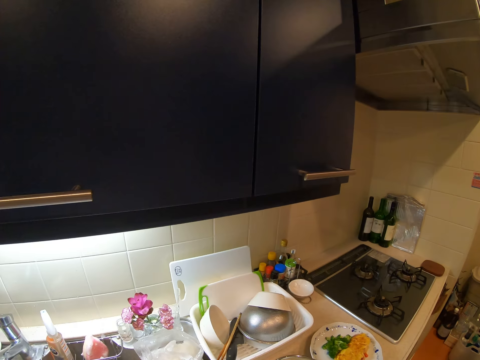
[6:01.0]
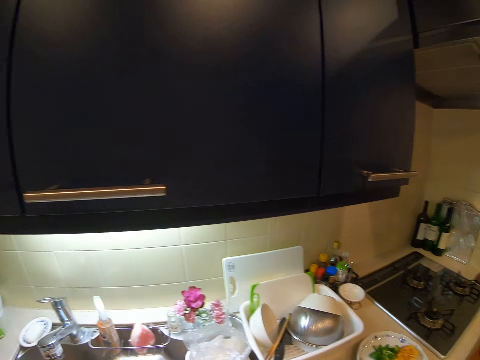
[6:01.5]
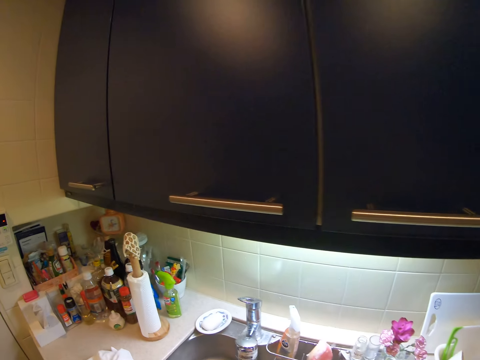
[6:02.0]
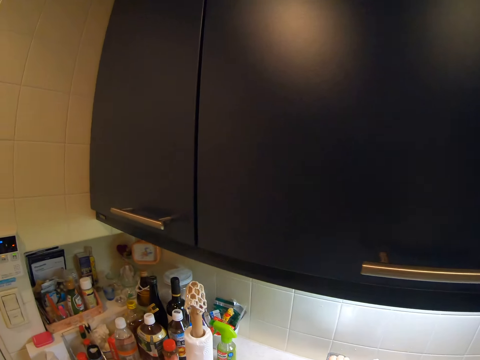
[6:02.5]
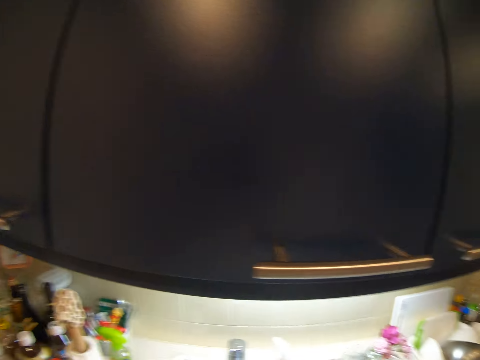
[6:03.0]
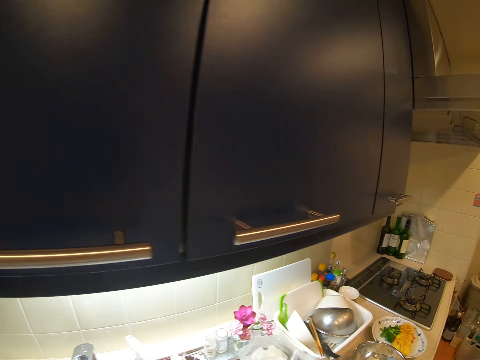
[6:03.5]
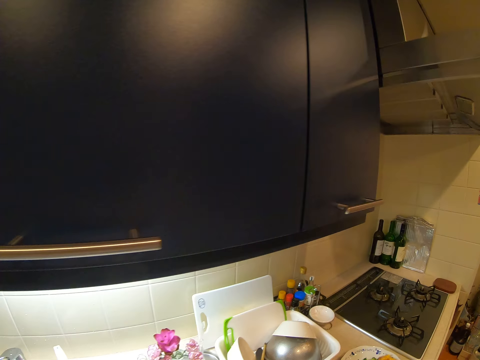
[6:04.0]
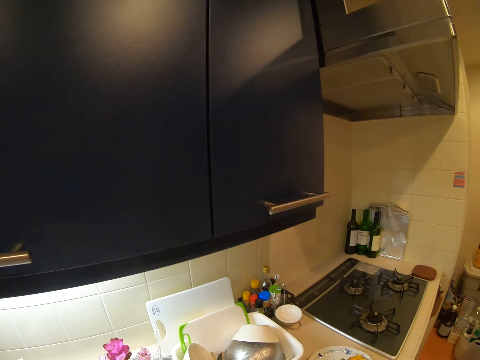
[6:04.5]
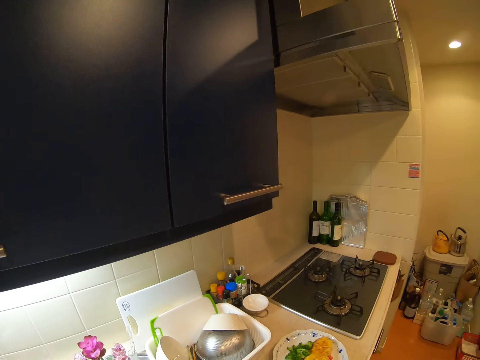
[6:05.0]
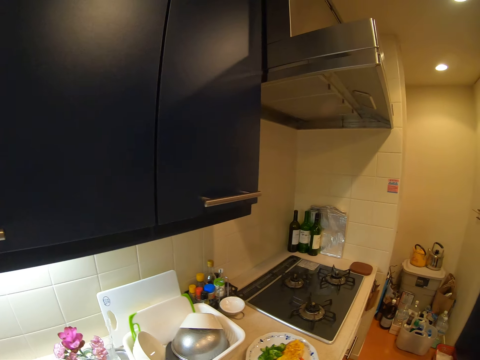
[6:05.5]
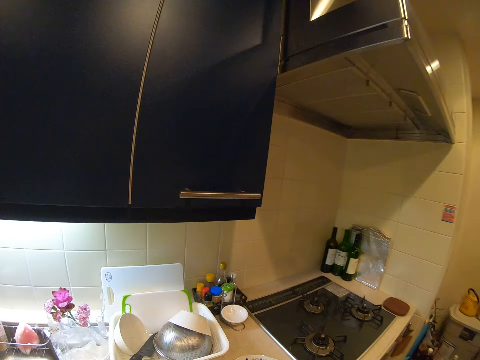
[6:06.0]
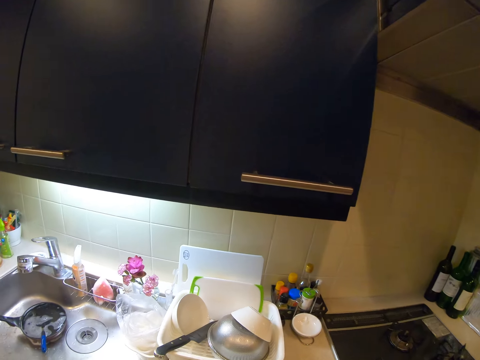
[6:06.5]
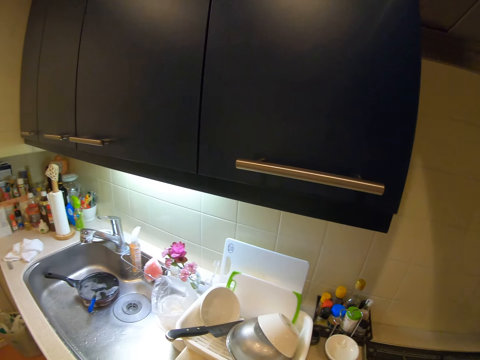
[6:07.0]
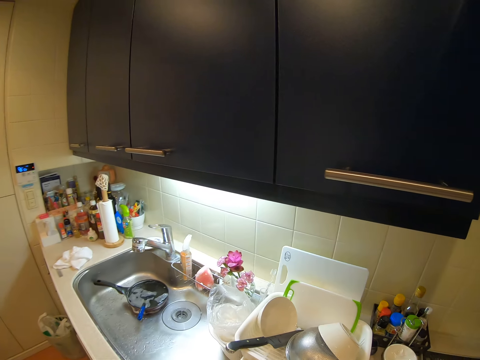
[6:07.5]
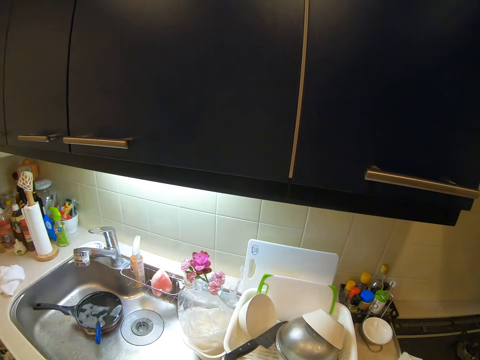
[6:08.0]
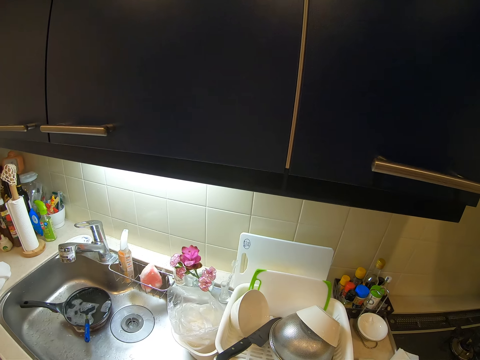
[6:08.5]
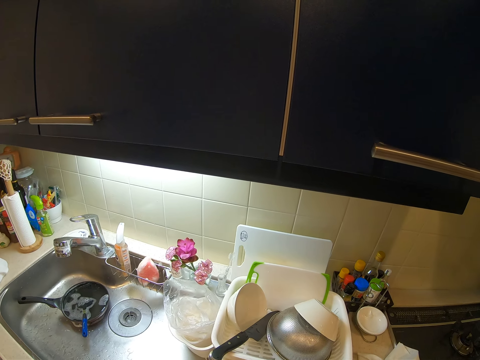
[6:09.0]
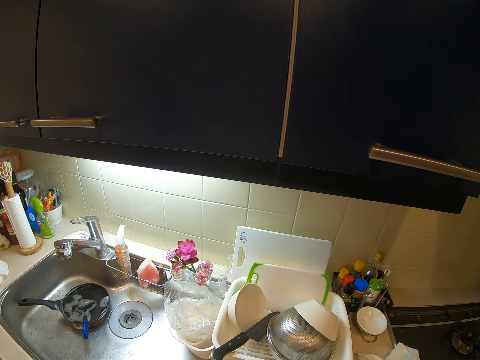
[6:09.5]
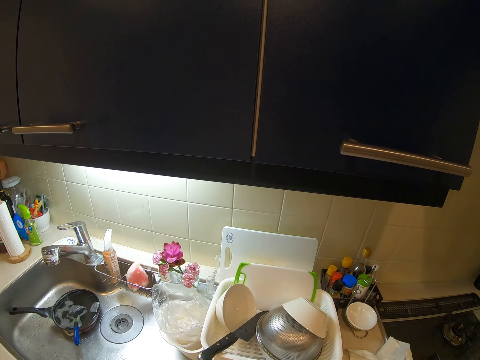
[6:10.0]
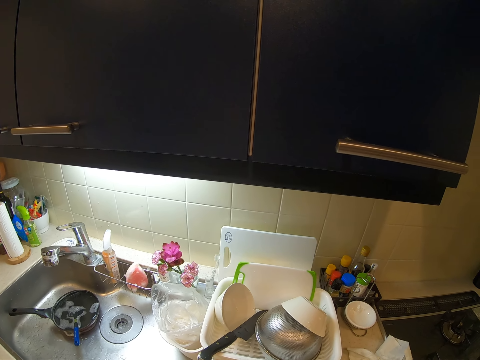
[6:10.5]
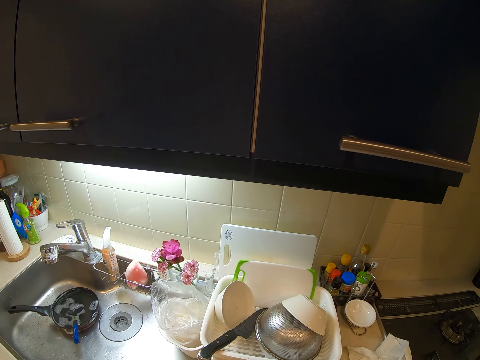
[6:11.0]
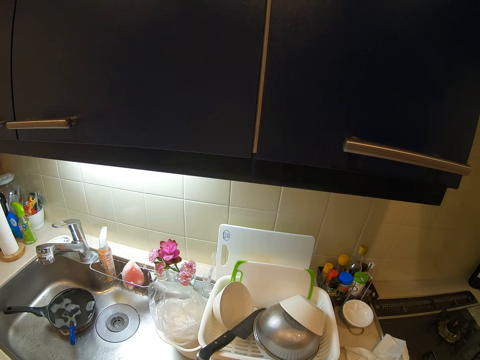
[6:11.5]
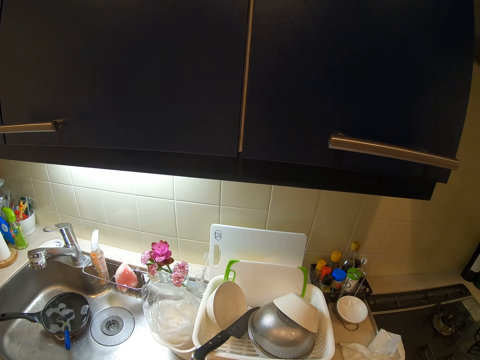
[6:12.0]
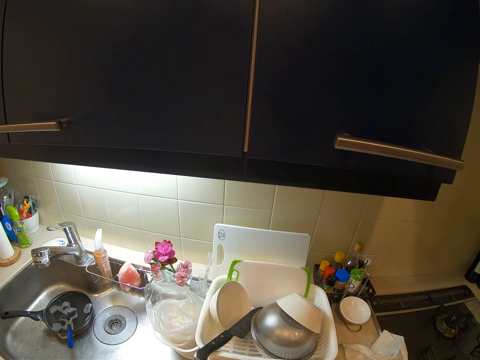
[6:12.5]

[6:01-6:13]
The camera wearer picks a towel from the counter. They look around. They pick the chopsticks from the rack. They dry the chopsticks with the towel. They mix the content of the bowl with the chopsticks.

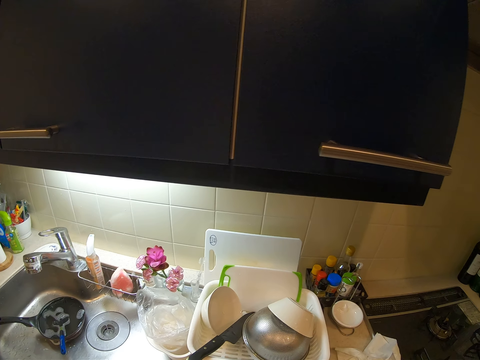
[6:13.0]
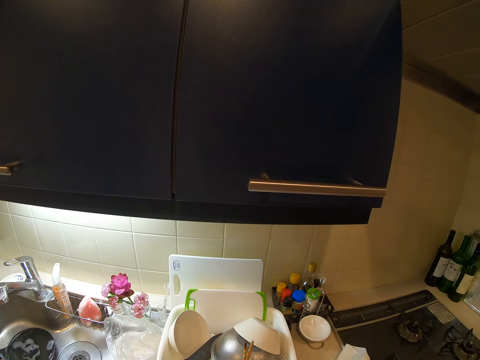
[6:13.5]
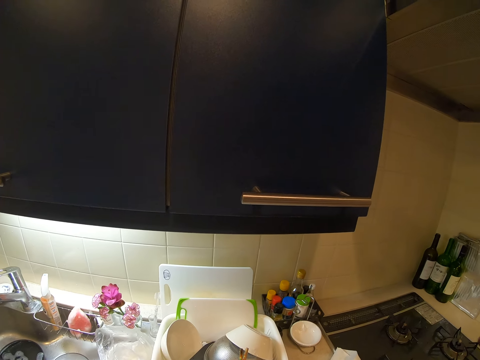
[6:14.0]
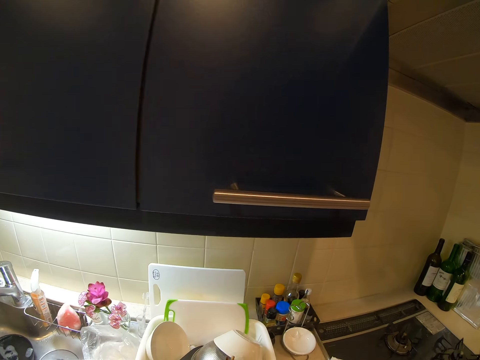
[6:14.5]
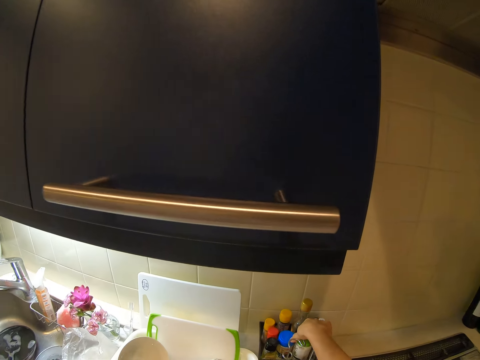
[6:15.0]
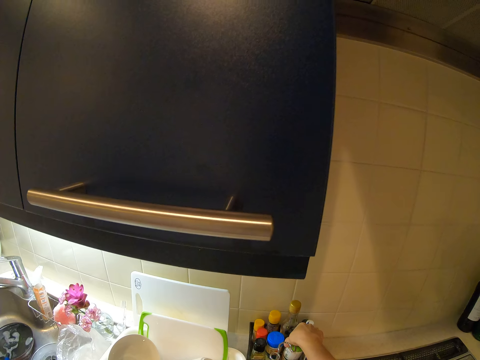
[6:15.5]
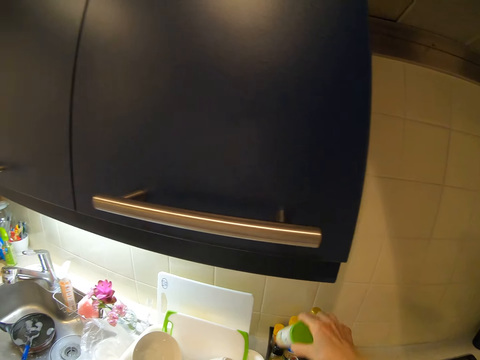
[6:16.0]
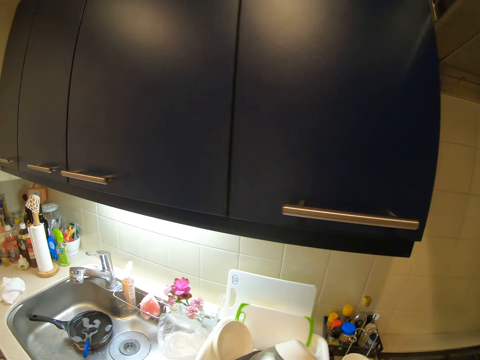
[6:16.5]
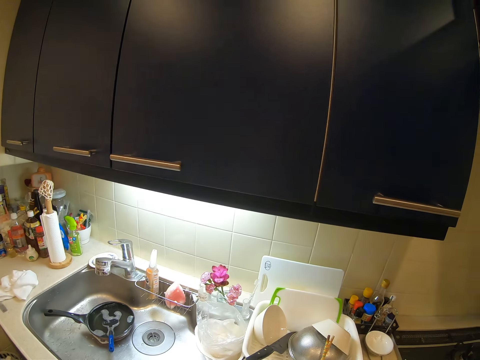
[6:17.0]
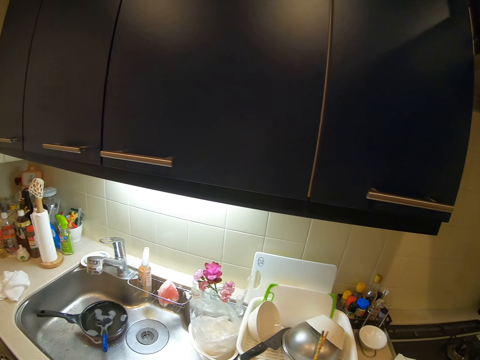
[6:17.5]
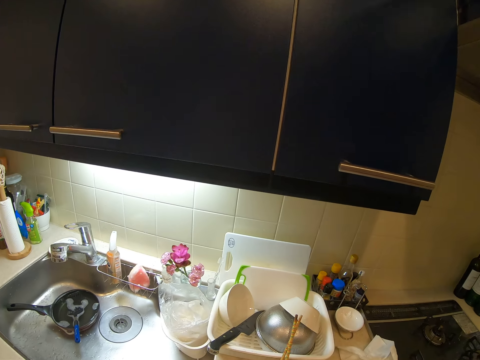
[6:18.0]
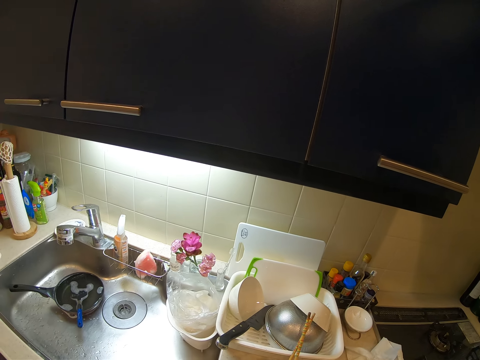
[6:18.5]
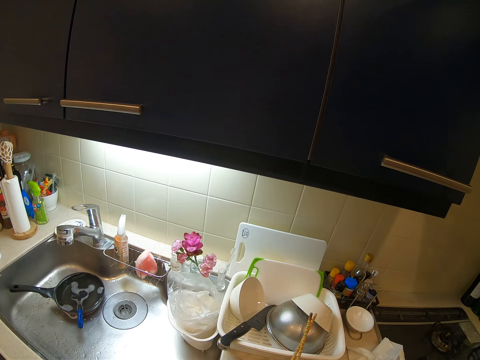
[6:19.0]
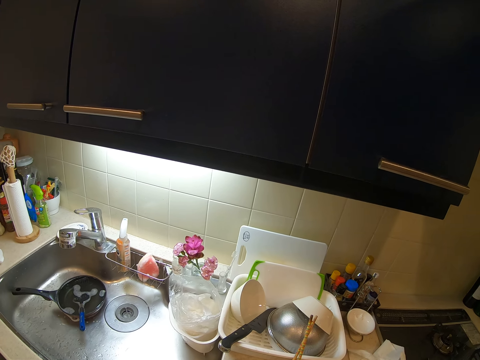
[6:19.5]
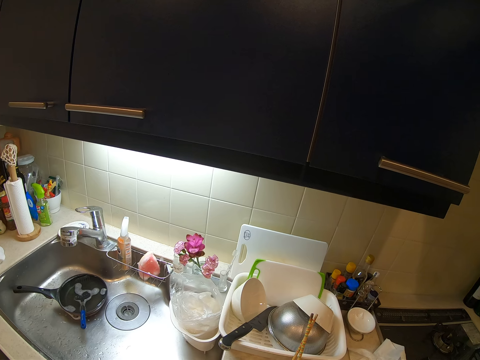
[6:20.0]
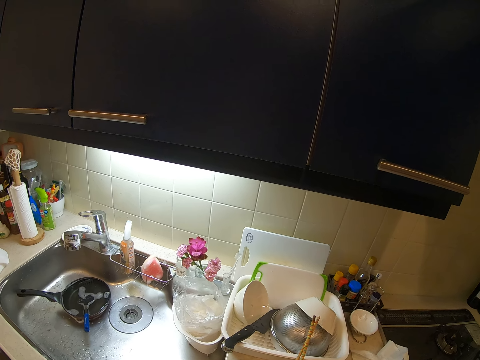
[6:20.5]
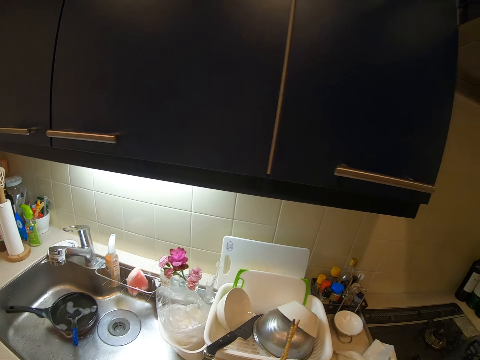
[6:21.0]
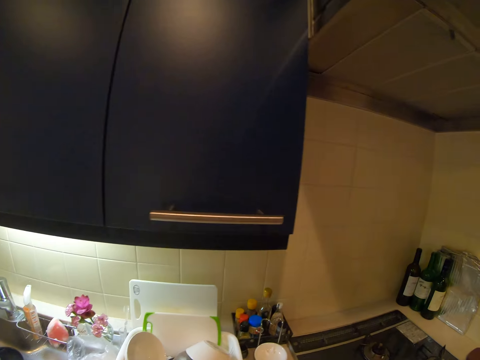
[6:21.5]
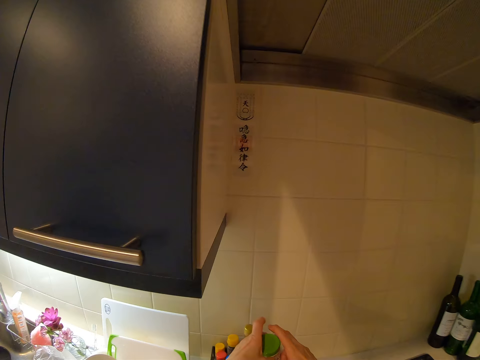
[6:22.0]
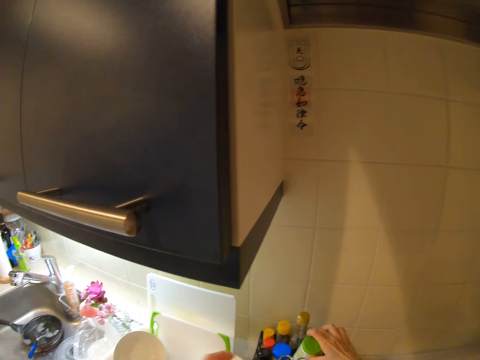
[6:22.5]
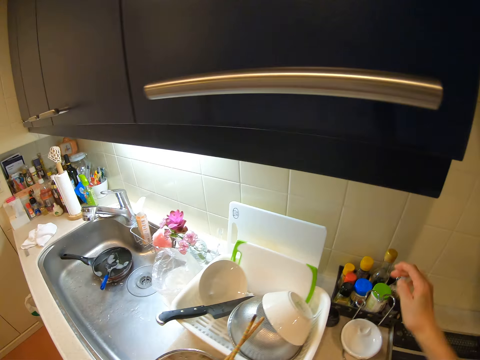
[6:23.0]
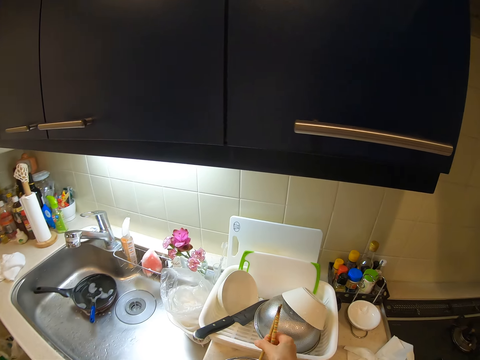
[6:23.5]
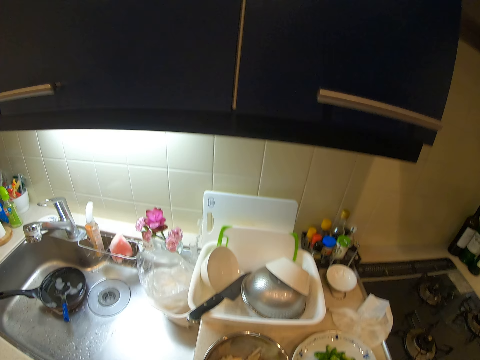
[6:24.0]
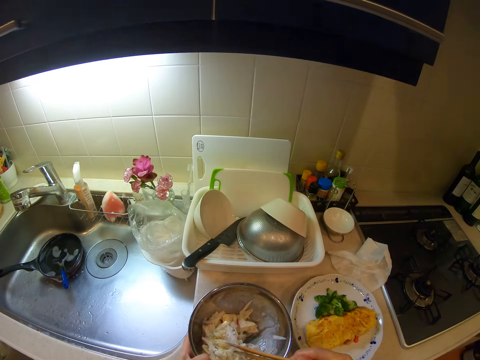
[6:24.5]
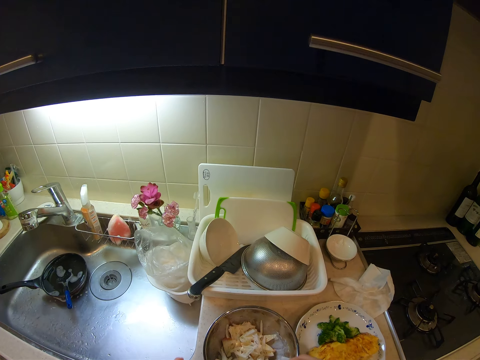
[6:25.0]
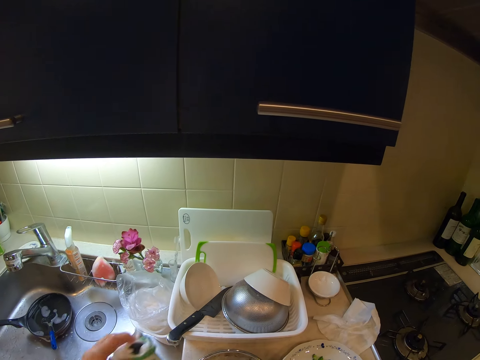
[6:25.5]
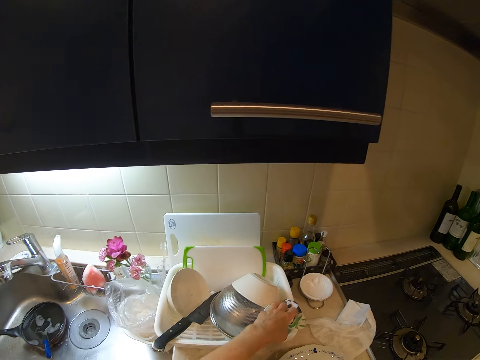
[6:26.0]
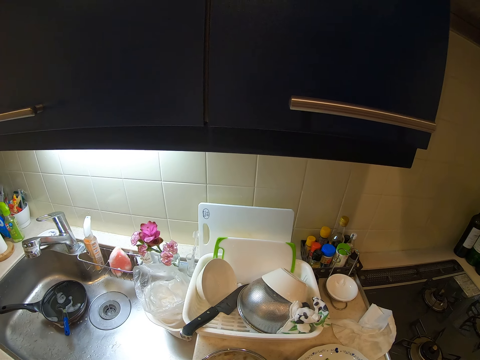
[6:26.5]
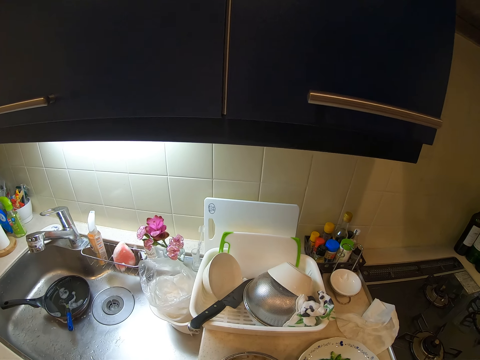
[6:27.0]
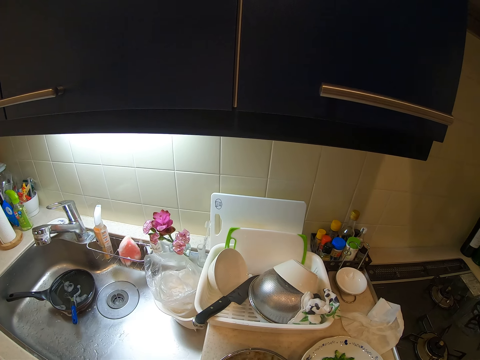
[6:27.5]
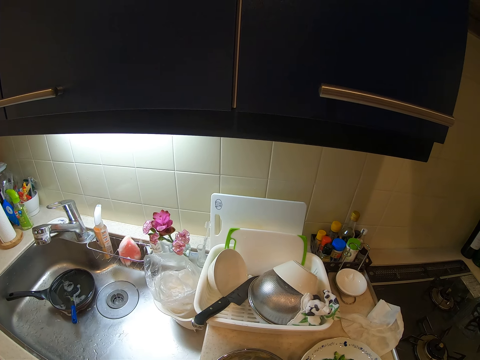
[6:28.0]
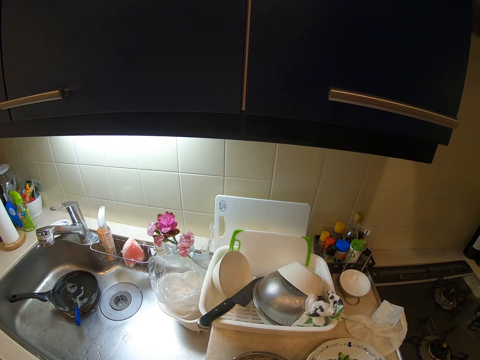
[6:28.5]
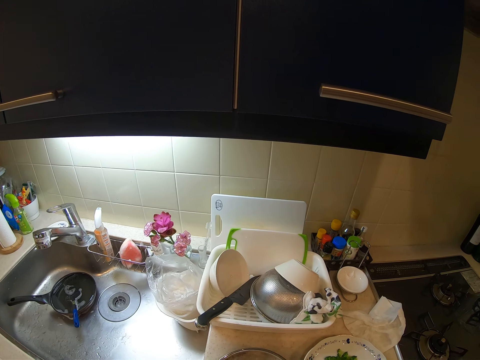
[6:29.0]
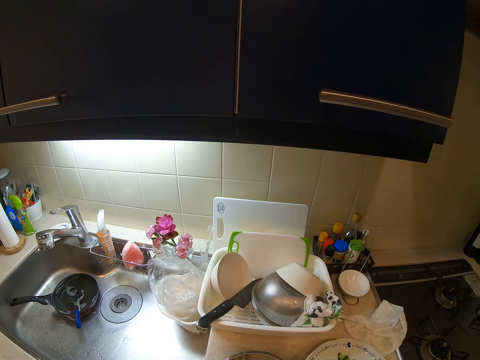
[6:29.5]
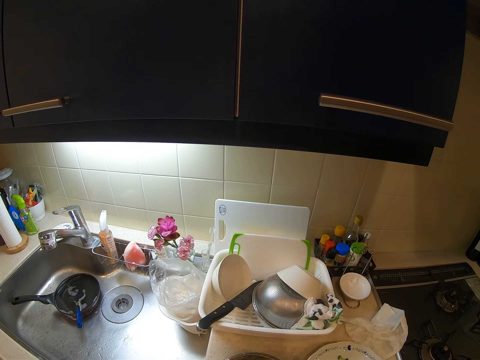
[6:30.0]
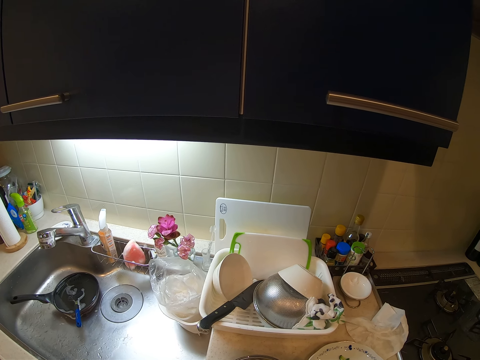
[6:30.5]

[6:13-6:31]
The camera wearer picks another spice from the spice rack. They look around. They drop the other spice in the spice rack. They pick the chopsticks from the bowl and mix the content of the bowl with the chopsticks. They drop the towel on the rack.
